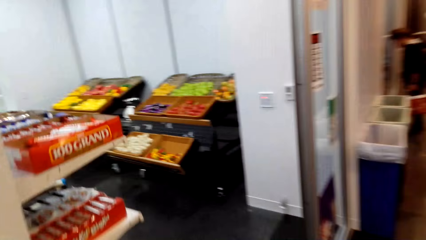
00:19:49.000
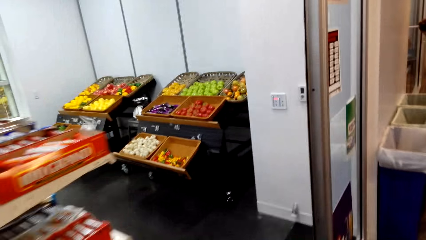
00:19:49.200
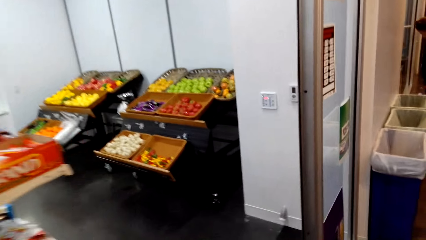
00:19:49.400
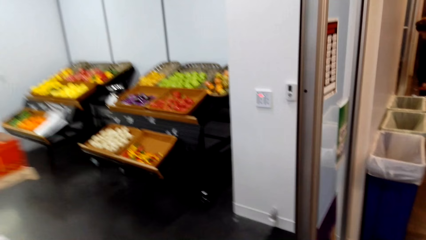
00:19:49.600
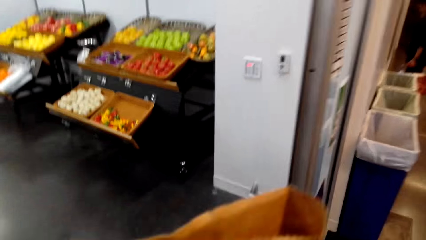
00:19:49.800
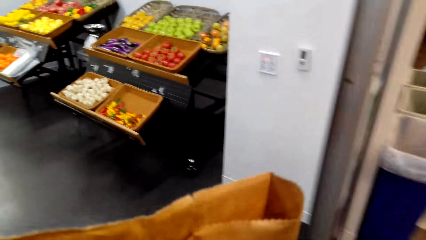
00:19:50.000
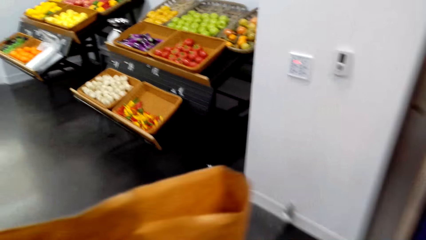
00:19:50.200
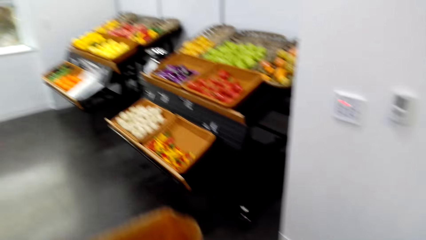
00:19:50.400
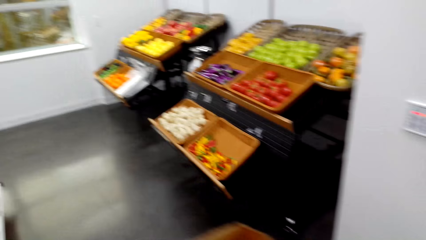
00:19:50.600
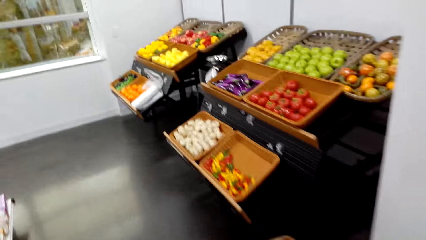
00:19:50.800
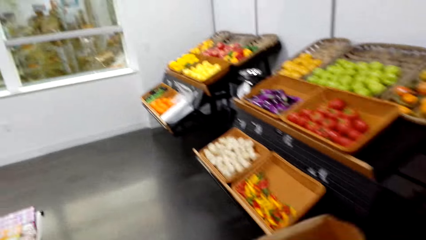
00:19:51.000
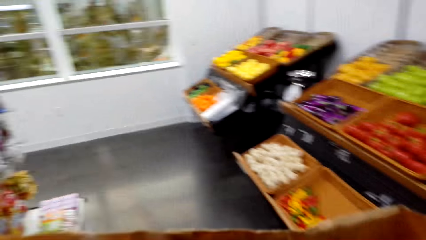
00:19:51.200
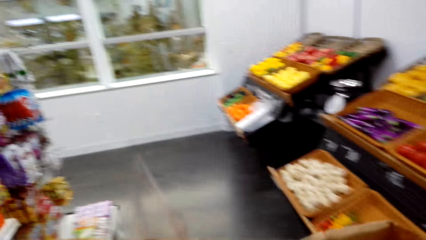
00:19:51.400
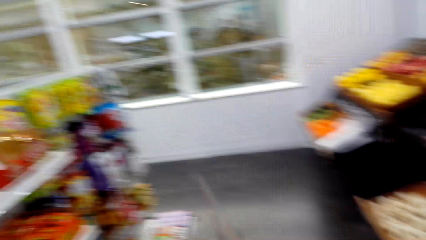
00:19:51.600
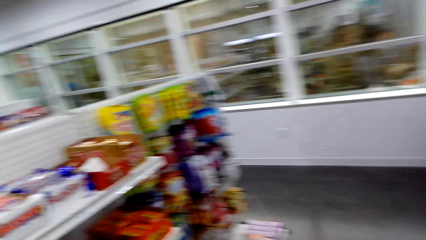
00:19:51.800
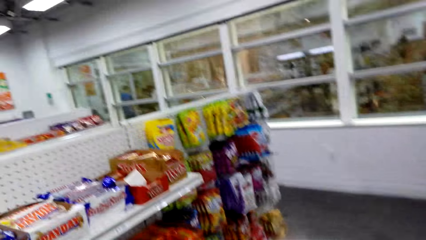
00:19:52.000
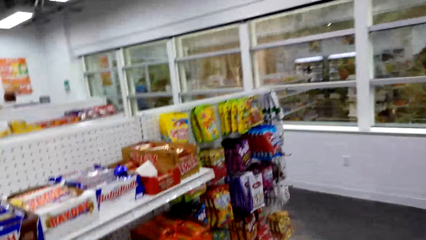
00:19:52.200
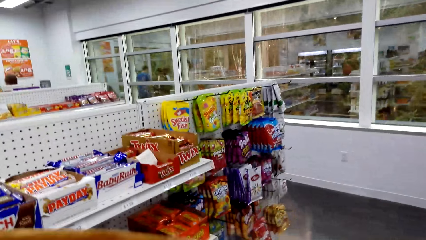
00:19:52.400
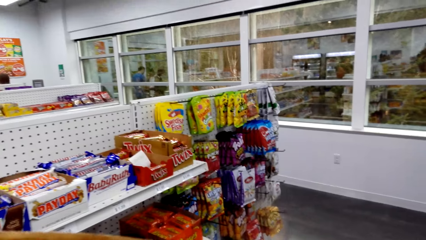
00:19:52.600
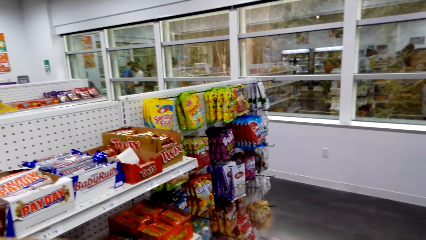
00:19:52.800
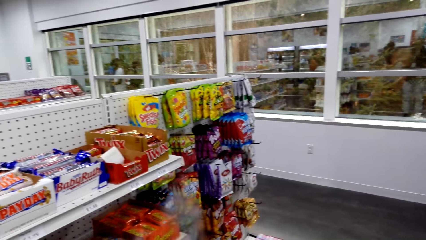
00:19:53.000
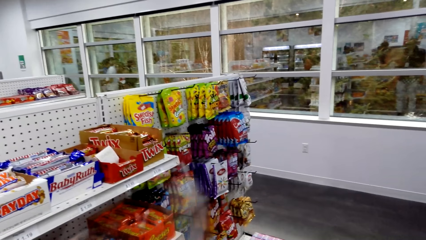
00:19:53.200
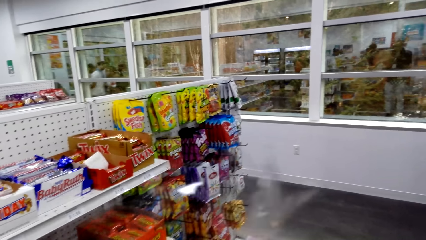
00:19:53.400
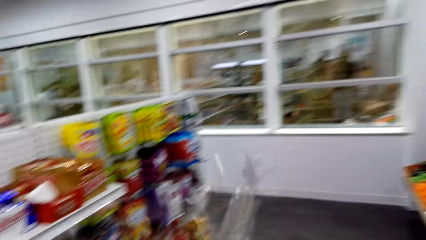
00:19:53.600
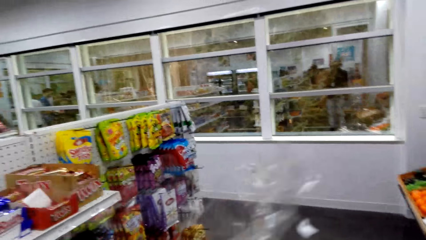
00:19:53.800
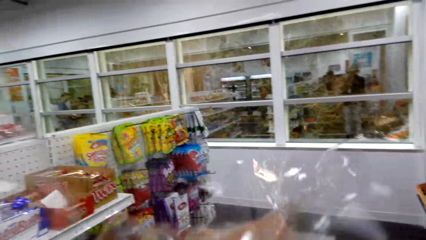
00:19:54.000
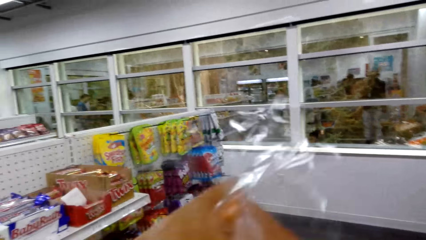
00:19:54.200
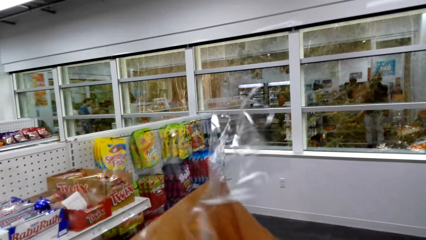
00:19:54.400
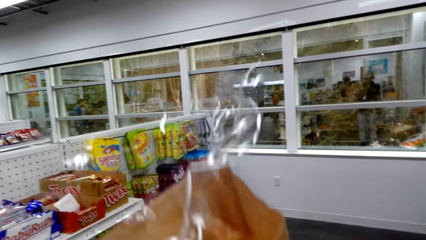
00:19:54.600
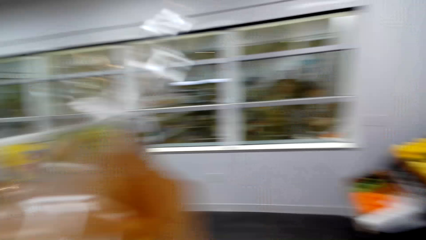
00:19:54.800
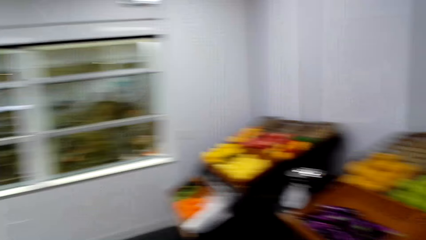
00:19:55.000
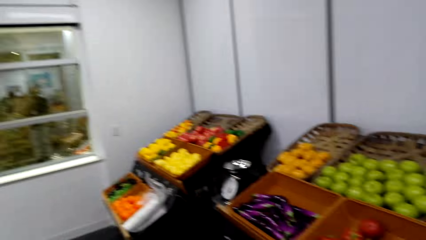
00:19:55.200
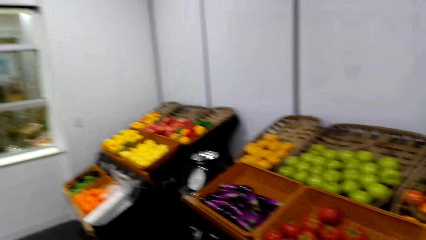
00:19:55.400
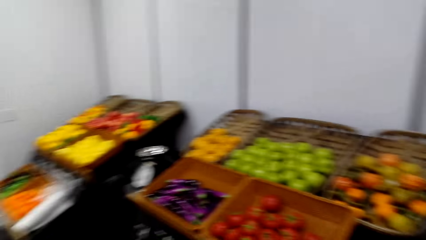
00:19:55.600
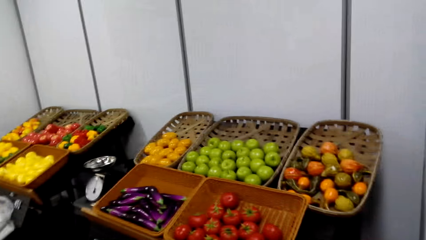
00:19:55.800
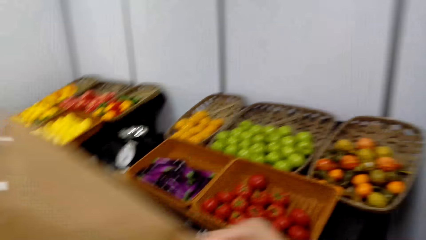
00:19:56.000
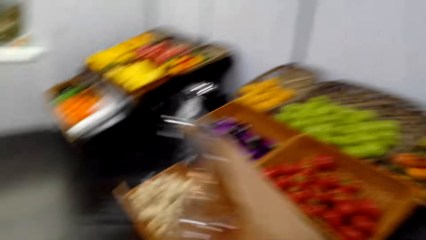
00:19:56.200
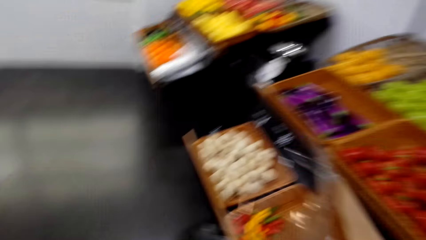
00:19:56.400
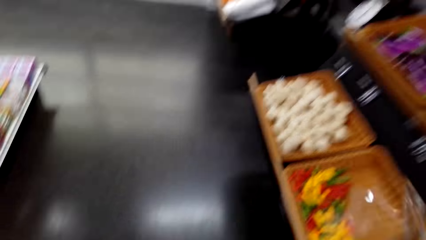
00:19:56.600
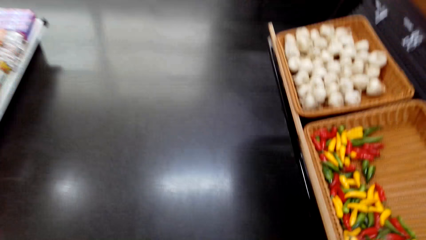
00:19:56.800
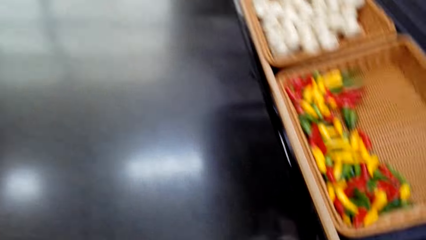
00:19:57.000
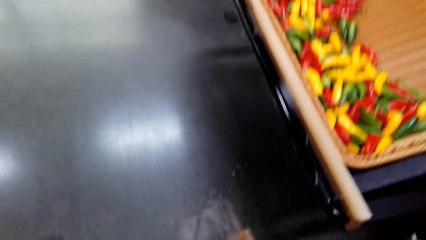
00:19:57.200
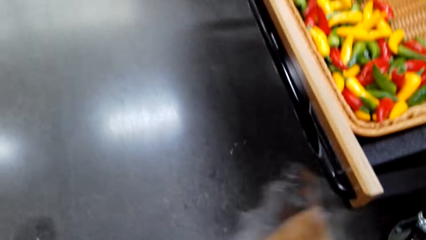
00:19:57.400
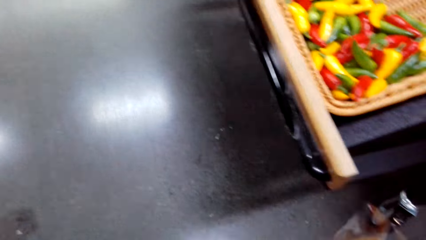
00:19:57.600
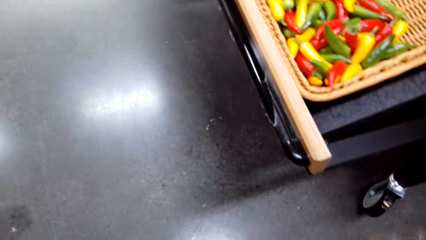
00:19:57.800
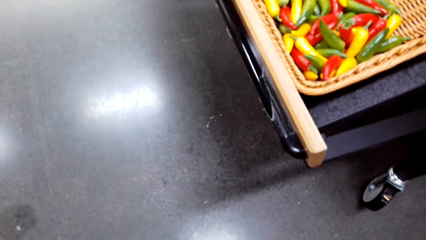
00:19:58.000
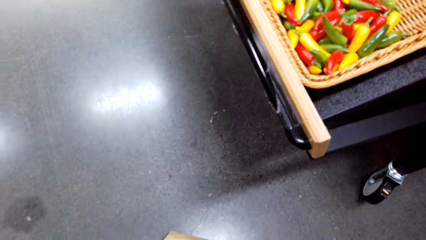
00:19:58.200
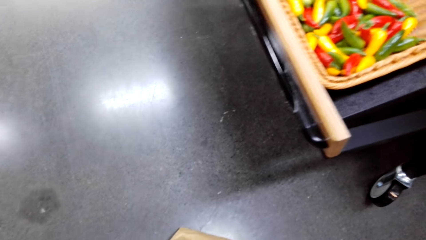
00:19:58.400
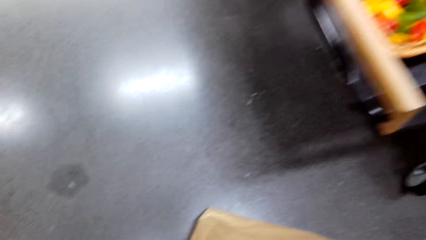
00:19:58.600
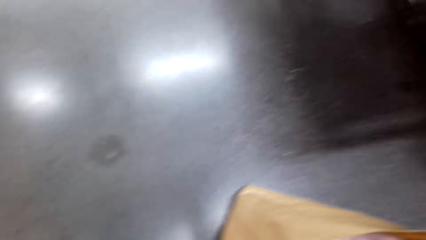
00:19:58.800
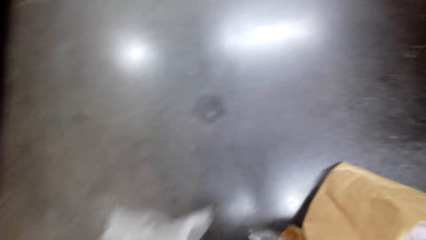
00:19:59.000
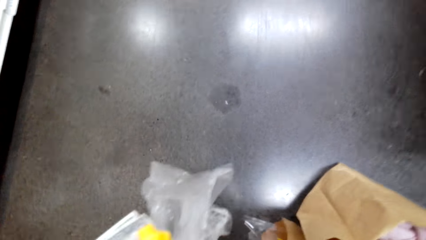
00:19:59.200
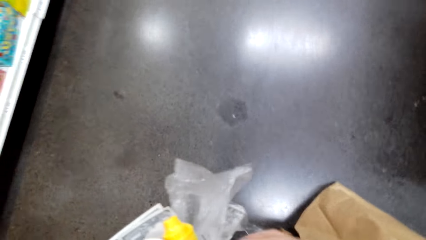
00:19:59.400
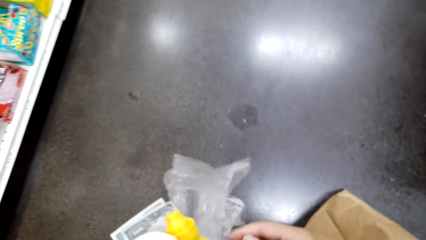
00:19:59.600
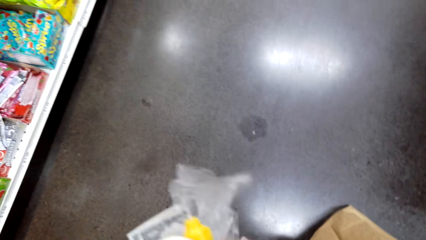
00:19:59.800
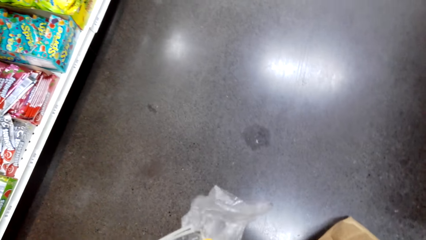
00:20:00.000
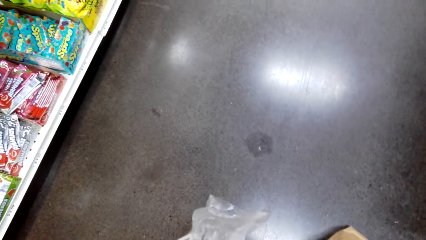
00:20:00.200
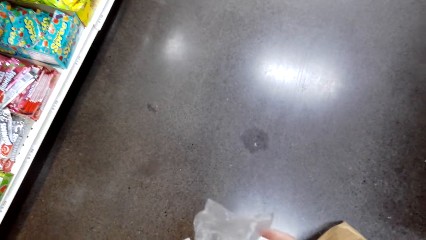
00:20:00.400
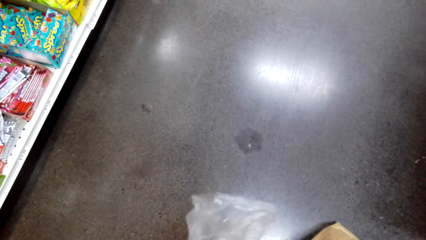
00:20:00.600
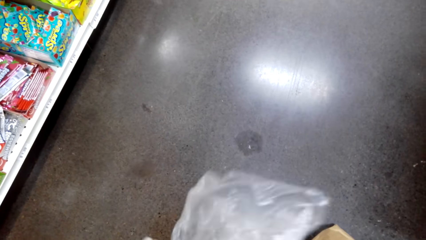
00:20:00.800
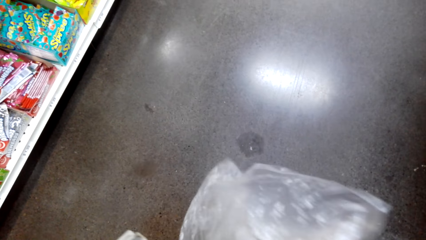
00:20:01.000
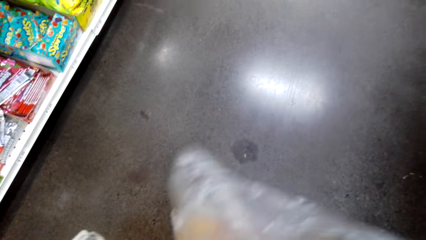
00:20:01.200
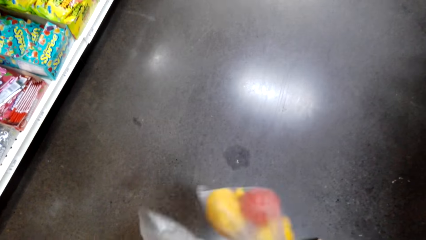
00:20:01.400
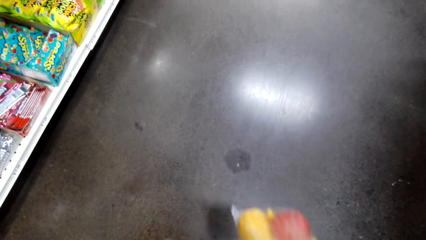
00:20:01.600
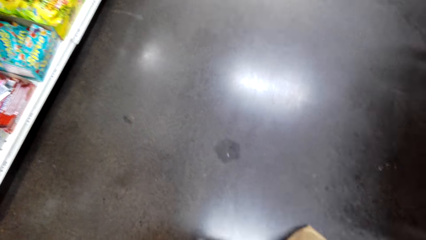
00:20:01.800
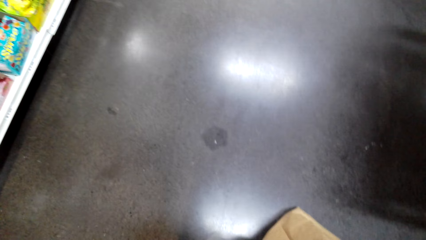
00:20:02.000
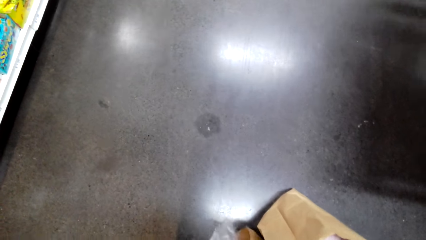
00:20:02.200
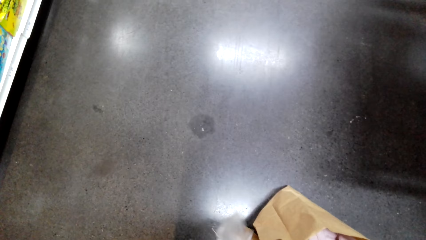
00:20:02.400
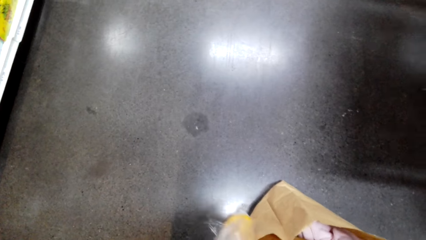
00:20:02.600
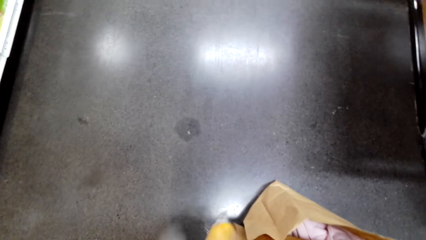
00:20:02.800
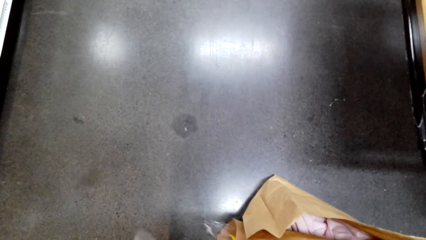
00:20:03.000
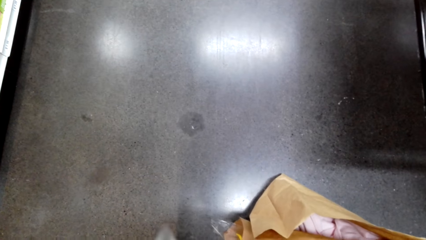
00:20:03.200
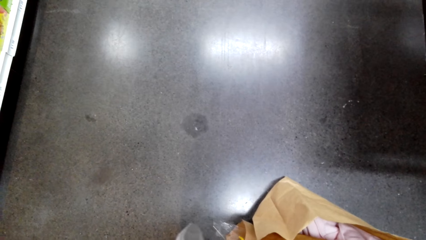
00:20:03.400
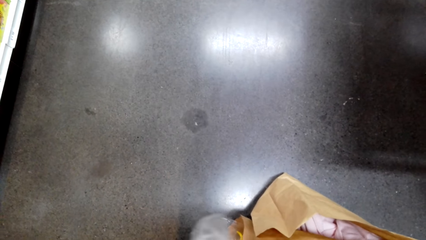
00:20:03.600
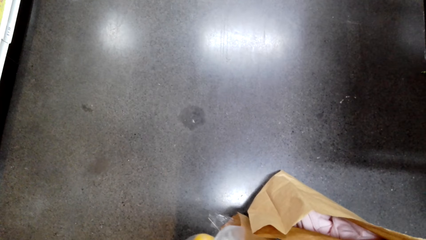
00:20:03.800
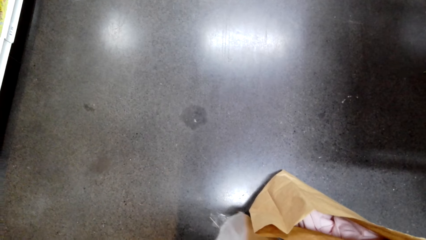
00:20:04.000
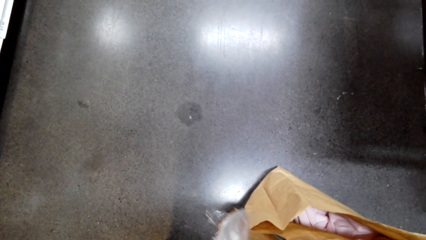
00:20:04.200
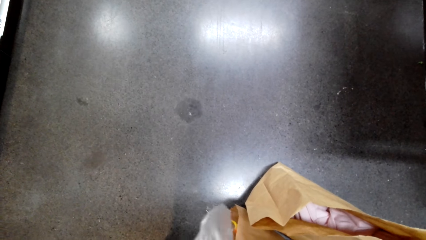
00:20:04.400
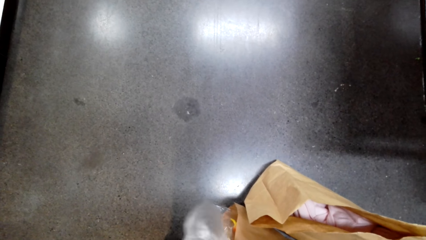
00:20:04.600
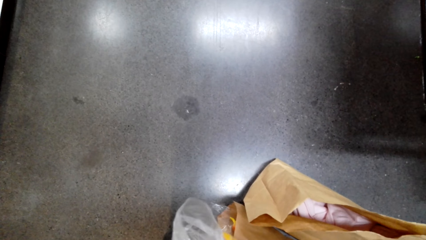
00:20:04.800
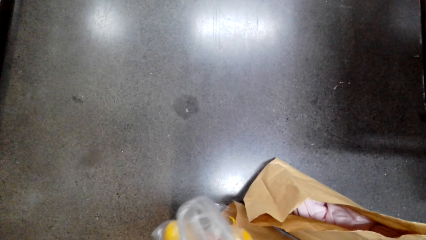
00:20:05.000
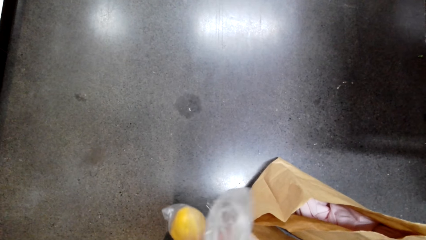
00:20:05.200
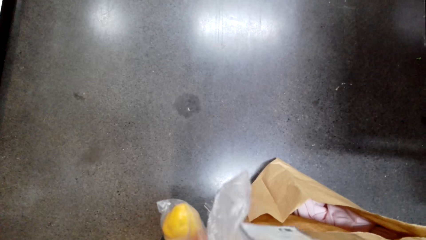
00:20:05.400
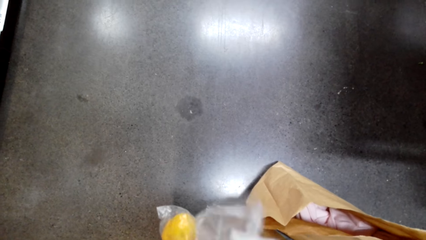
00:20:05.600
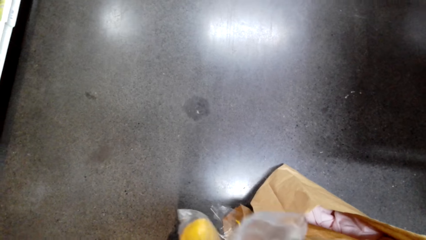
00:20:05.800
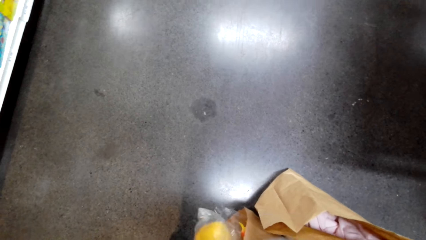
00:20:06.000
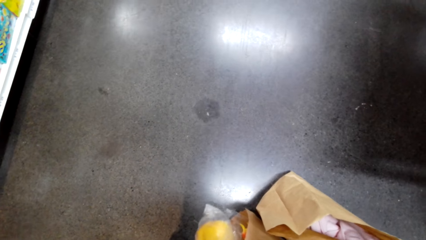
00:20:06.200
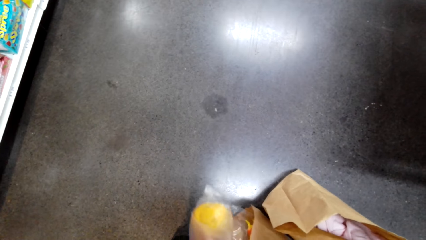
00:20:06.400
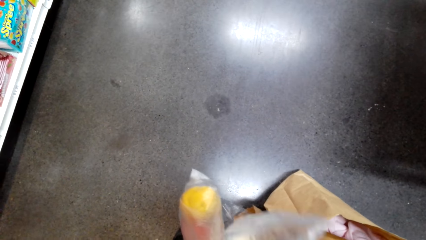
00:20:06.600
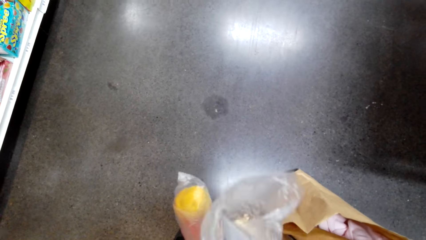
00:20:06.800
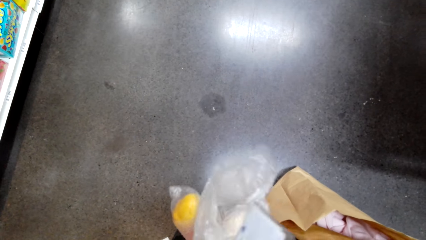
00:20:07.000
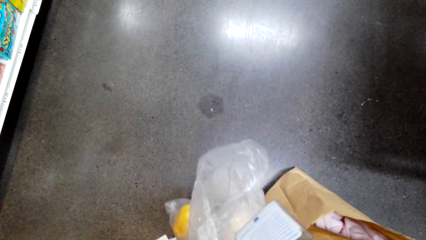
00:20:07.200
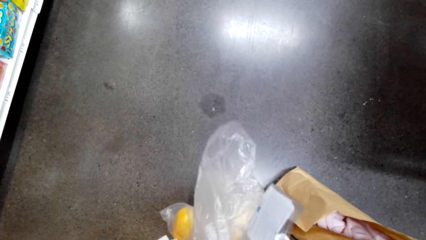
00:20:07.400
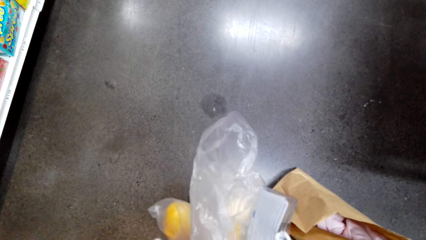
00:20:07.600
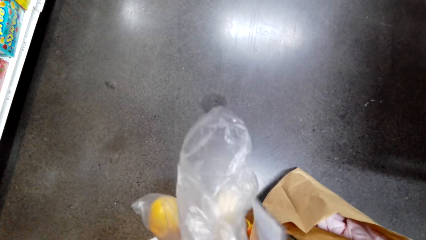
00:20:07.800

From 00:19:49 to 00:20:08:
The camera wearer walks towards the vegetables. They pick up an envelope. They put down the bag. They open the polythene bag.
